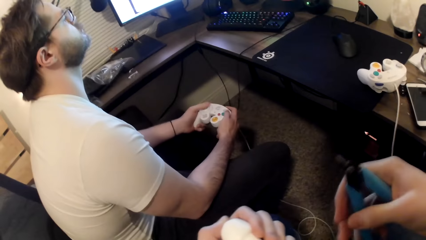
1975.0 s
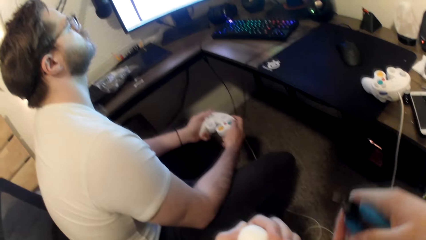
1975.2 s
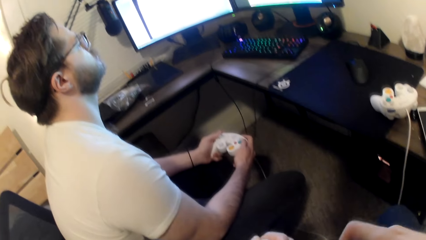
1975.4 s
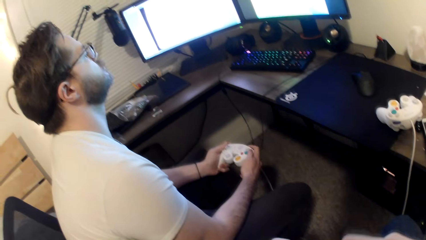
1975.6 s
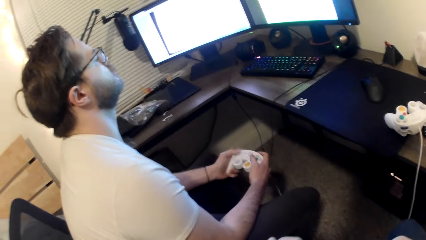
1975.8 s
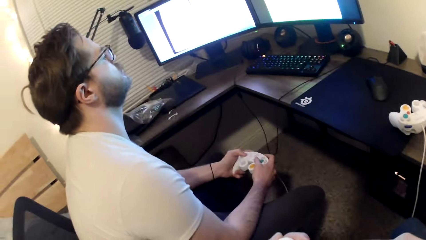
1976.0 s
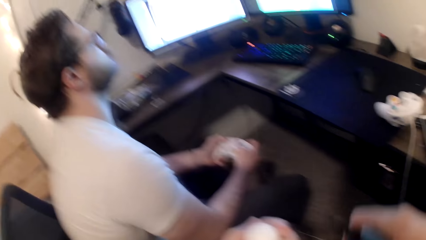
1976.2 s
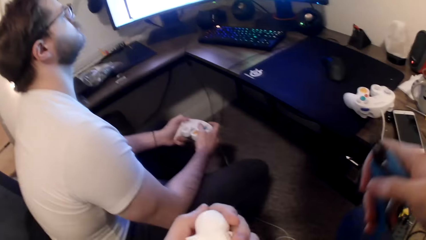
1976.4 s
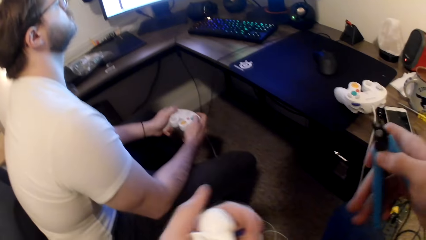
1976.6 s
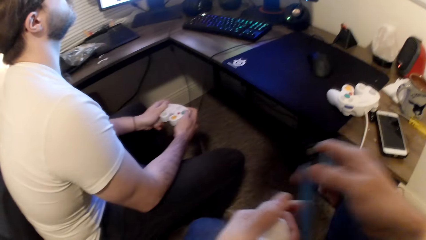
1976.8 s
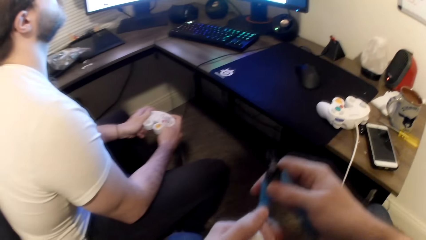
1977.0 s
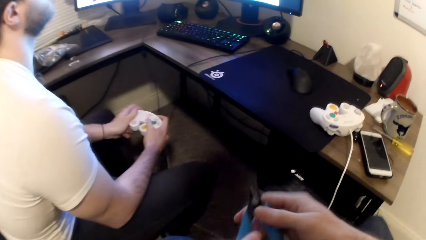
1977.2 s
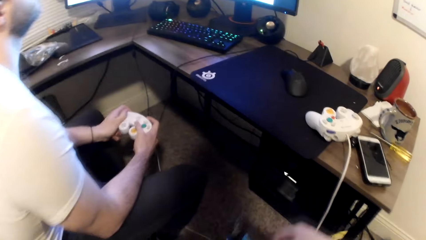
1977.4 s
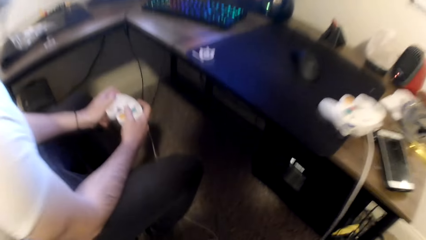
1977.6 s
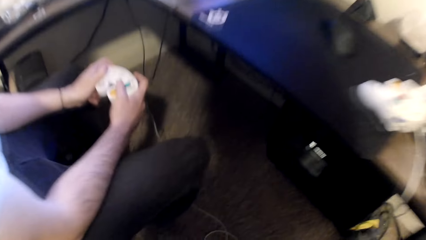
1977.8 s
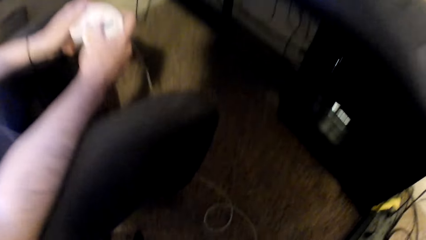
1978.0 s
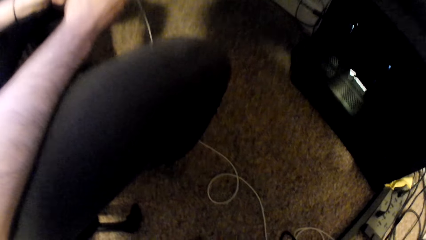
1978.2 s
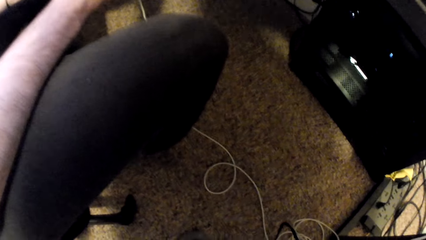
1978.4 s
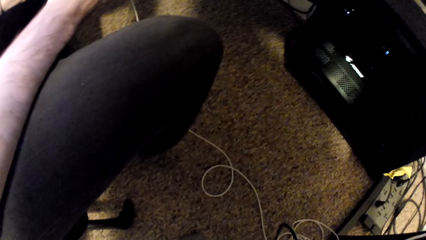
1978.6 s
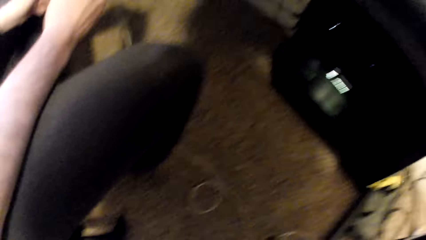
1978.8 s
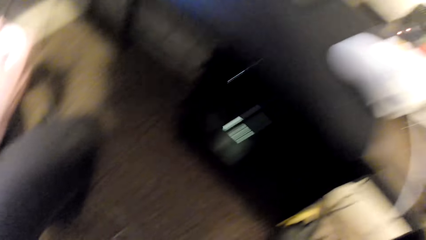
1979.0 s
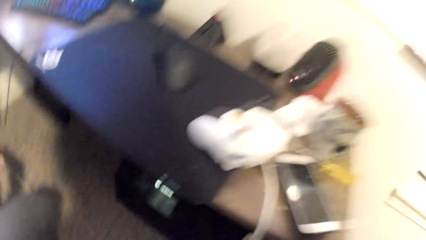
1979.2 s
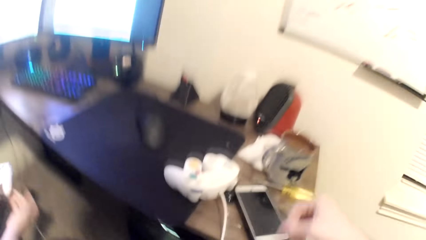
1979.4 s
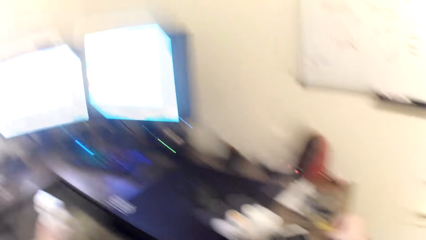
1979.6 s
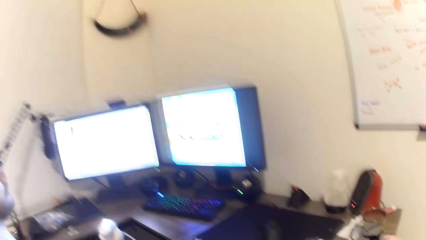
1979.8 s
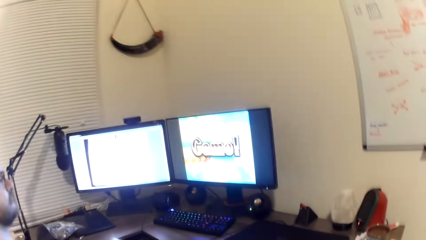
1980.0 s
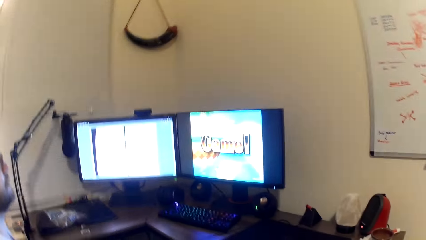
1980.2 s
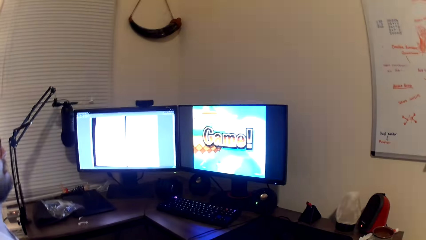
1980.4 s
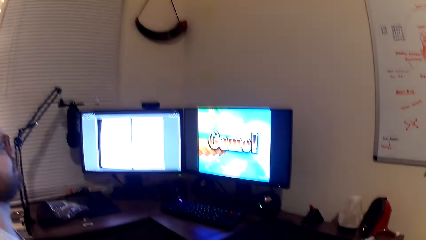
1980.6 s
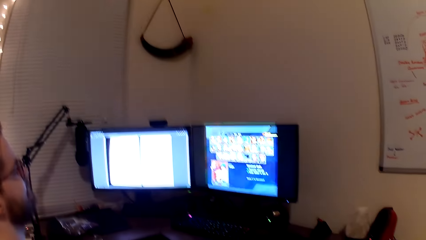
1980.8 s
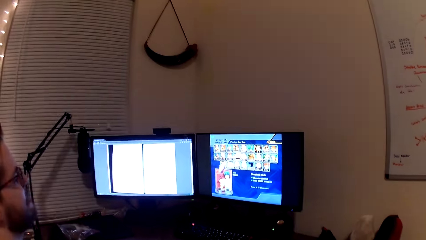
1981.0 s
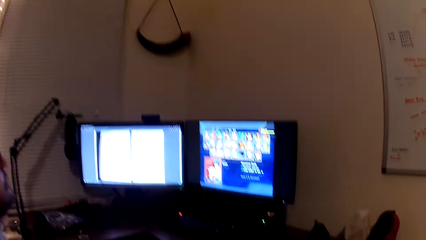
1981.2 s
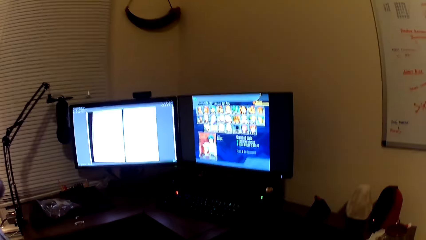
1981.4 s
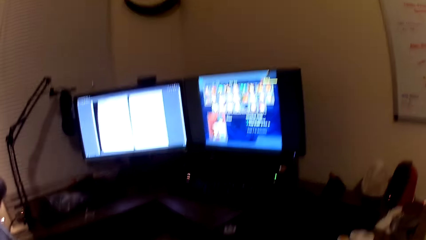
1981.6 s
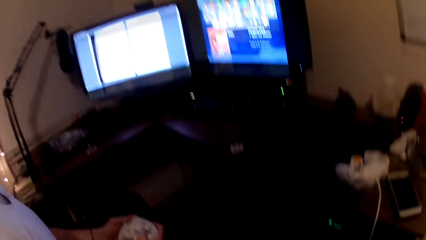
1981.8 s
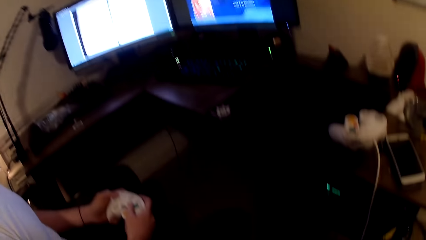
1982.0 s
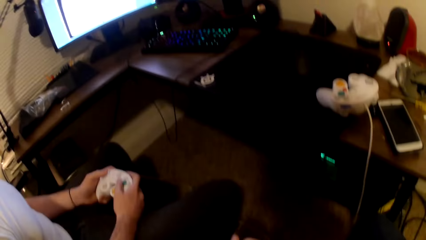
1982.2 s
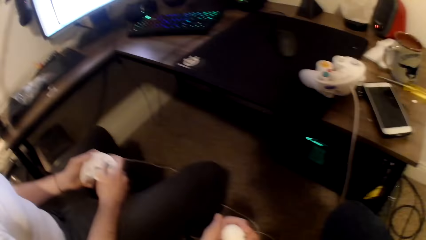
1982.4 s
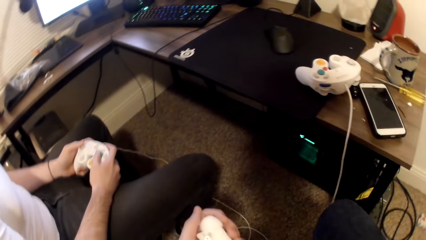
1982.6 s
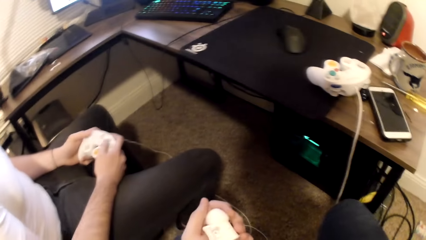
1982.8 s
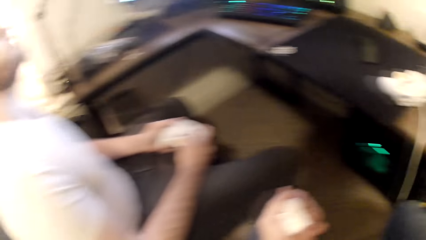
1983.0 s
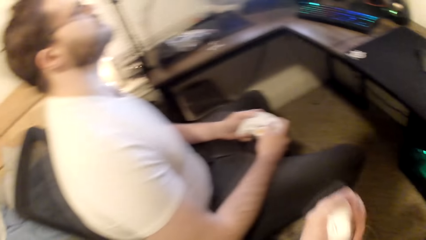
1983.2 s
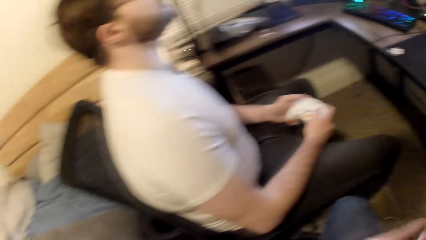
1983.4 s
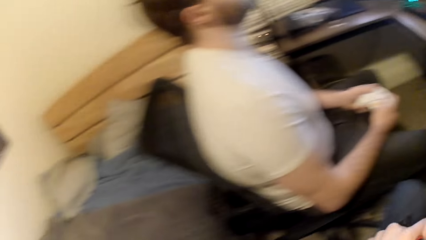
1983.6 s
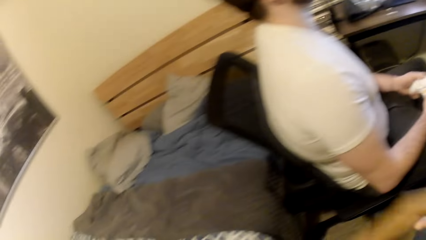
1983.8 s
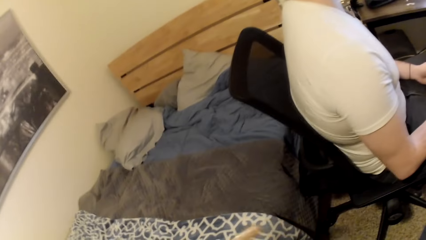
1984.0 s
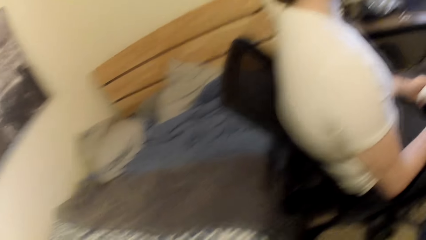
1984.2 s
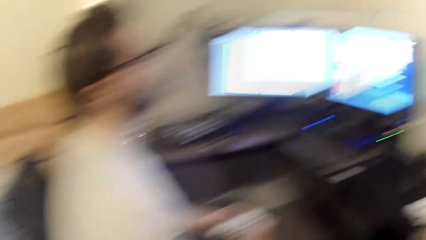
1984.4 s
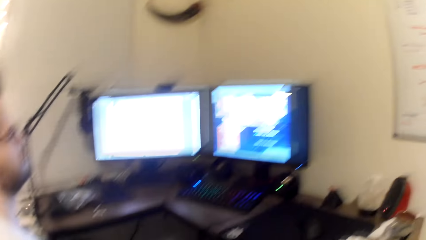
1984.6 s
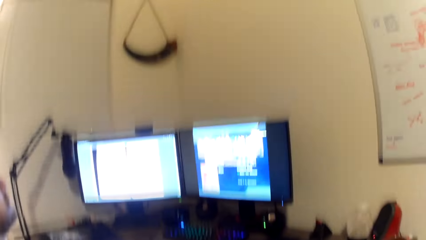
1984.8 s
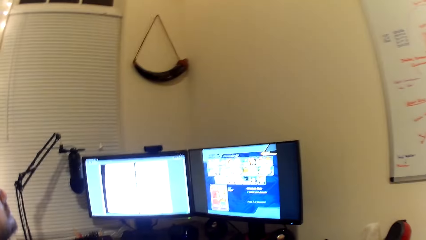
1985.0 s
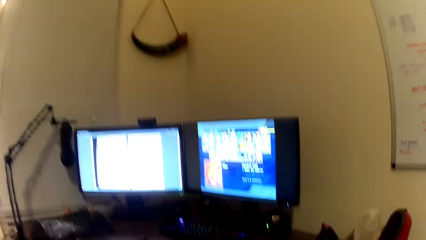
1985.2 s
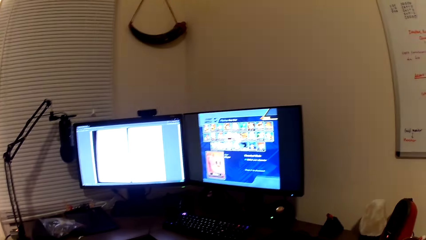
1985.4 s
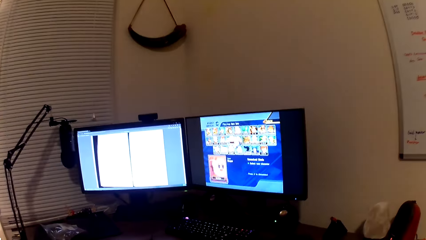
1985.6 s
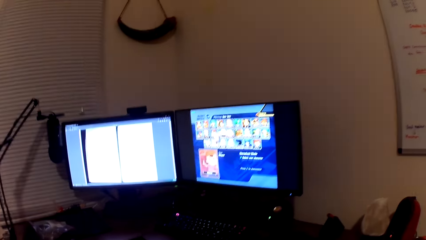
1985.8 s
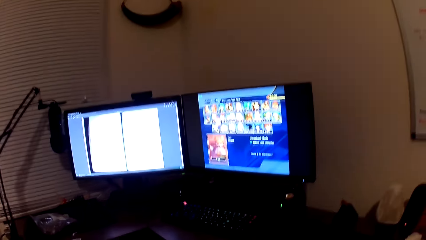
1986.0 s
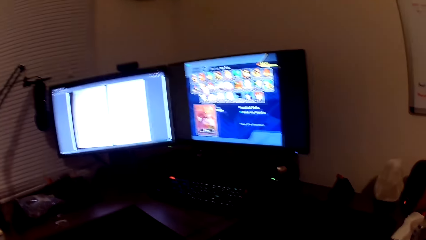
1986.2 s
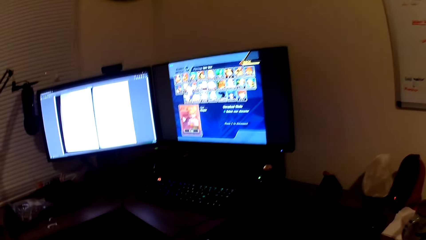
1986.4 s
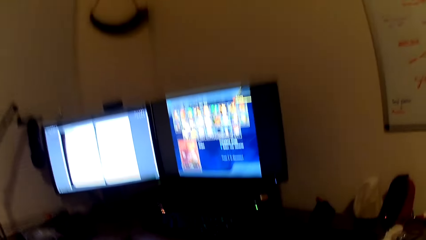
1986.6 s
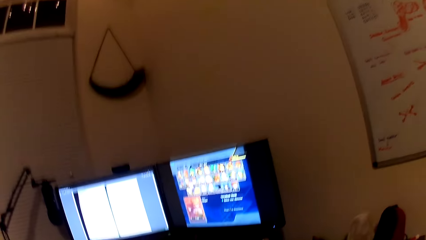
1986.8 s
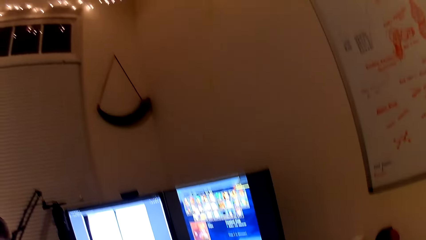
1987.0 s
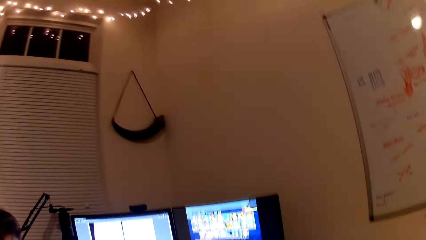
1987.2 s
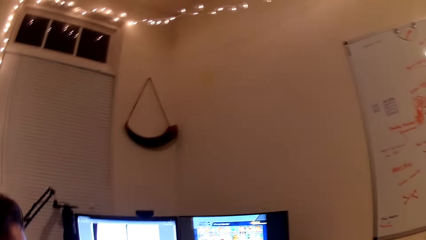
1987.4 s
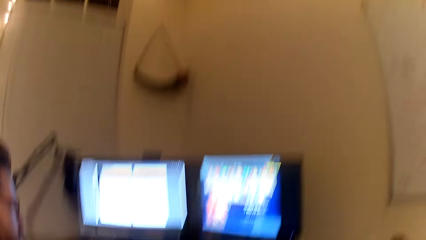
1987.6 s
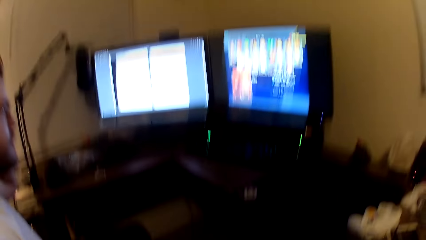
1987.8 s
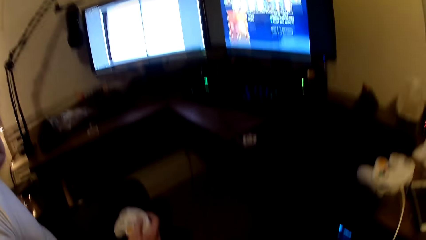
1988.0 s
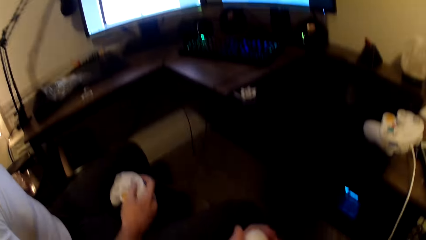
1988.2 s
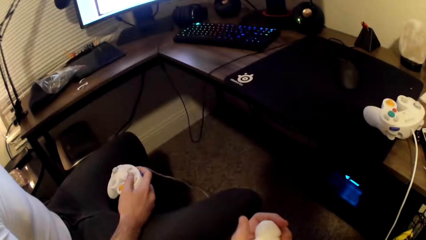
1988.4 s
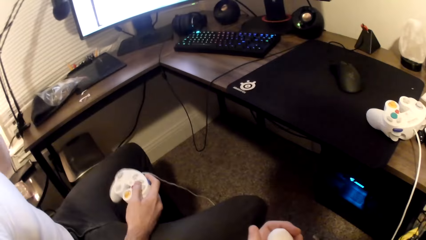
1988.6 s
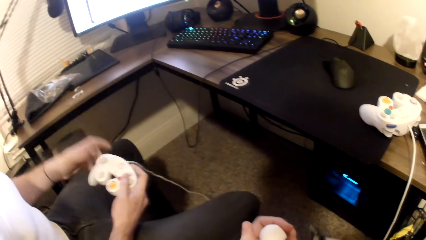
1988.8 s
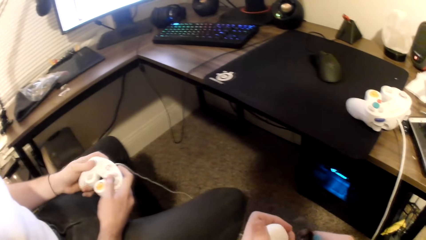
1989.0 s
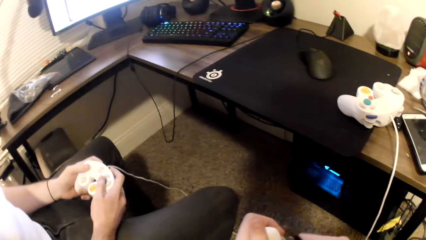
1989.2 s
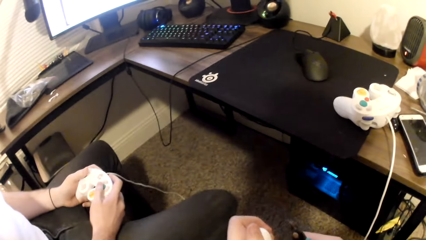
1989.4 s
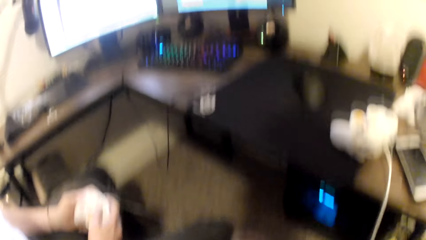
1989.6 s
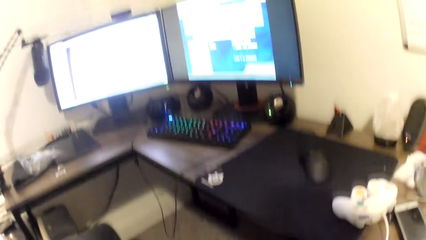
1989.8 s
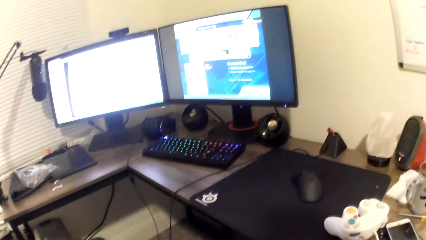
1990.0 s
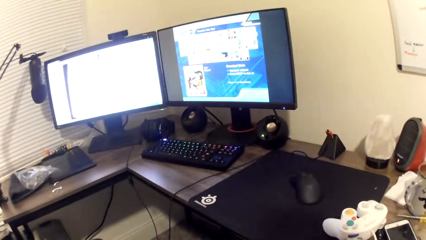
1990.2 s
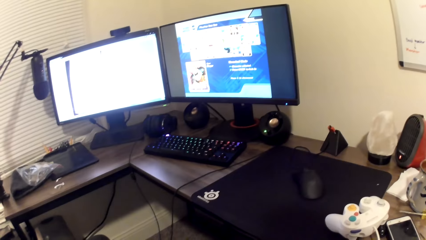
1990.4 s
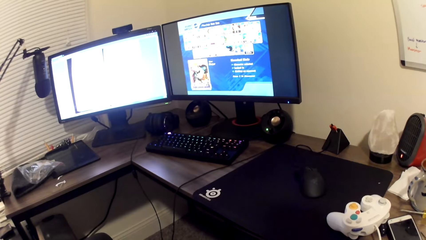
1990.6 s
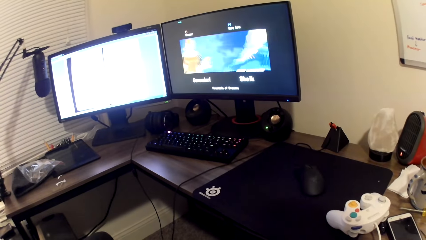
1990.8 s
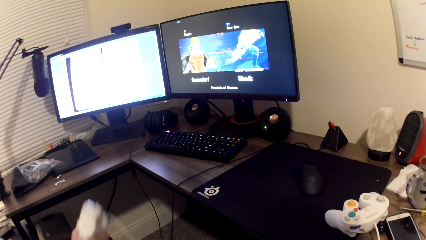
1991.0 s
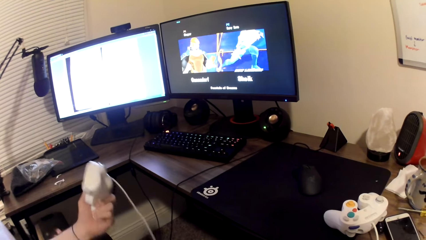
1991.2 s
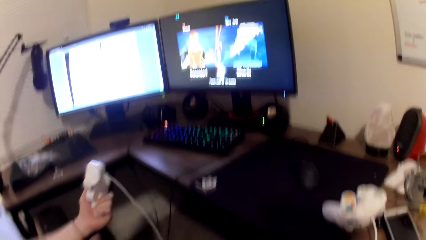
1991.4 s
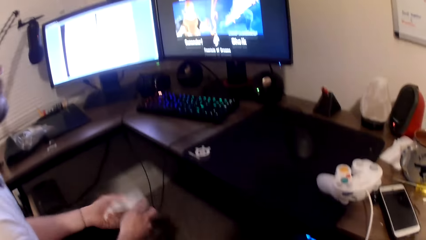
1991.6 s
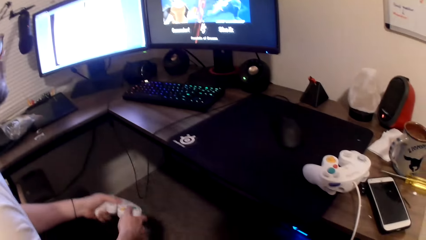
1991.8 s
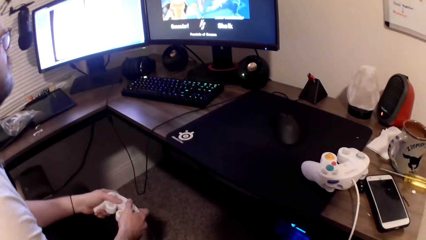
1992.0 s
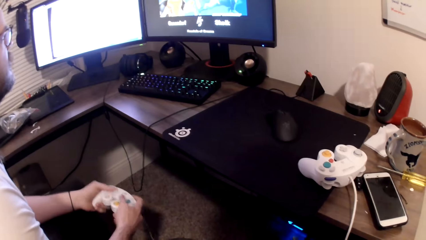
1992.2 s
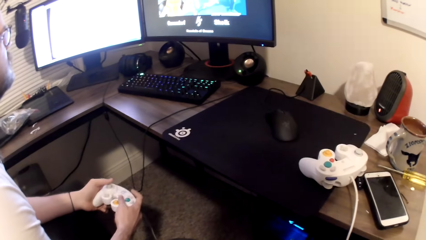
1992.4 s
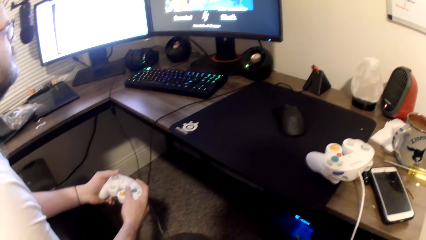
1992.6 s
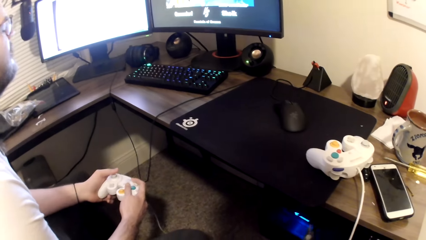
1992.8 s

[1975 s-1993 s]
The camera wearer passes the pliers to his left hand. A man plays a game on the computer.
